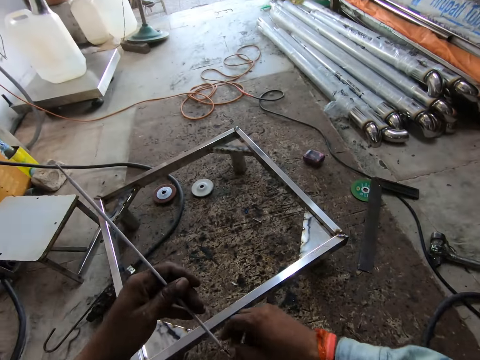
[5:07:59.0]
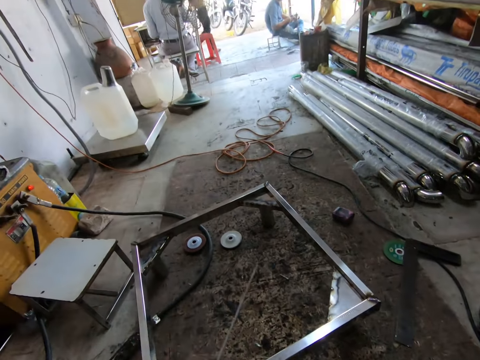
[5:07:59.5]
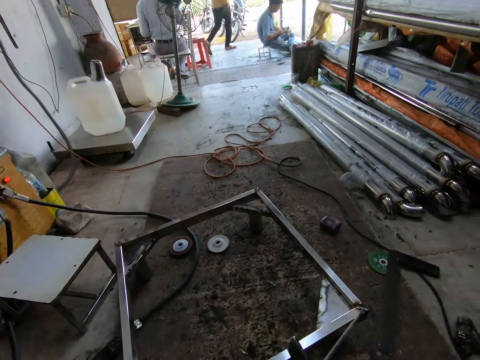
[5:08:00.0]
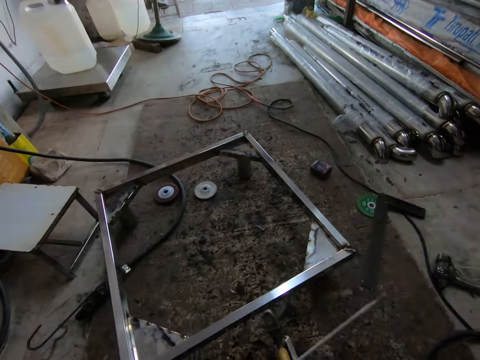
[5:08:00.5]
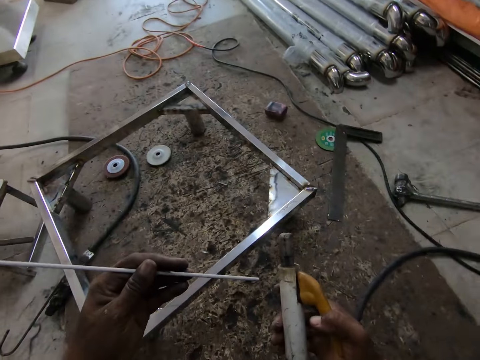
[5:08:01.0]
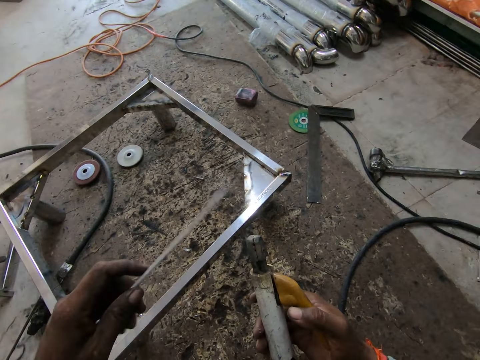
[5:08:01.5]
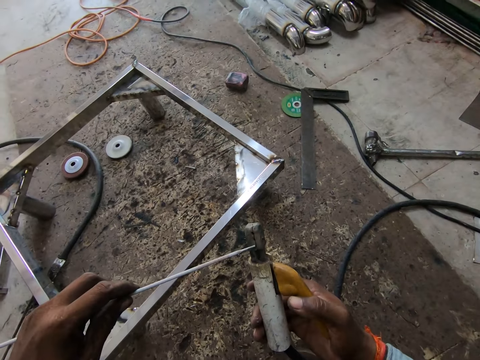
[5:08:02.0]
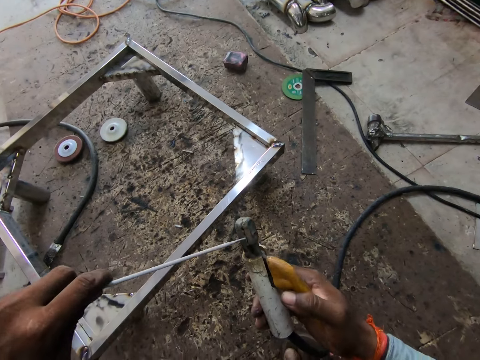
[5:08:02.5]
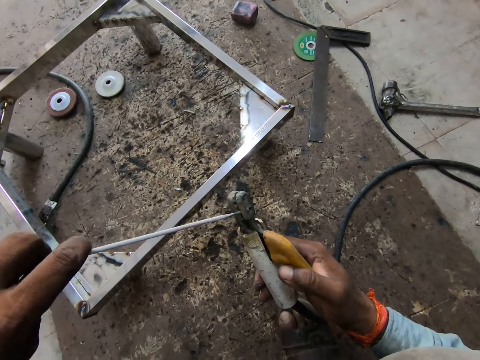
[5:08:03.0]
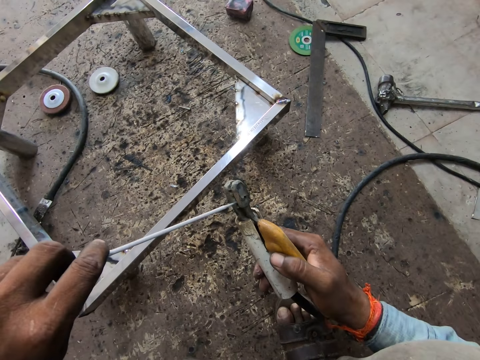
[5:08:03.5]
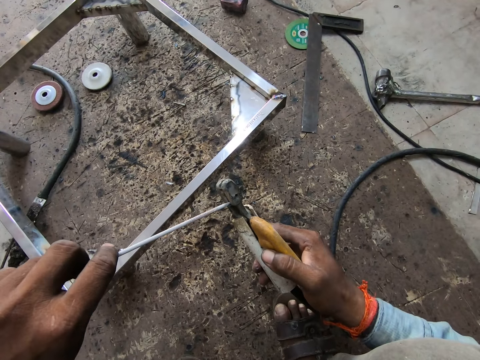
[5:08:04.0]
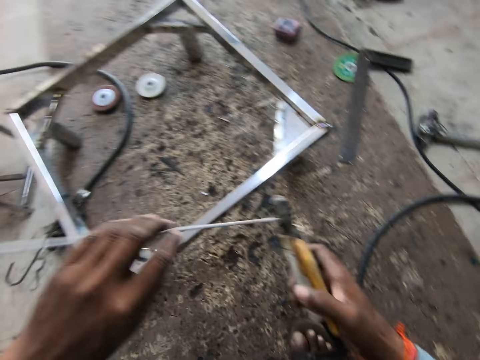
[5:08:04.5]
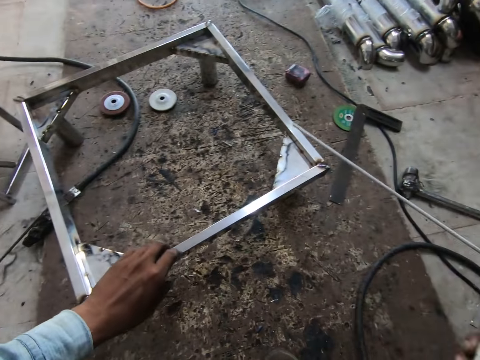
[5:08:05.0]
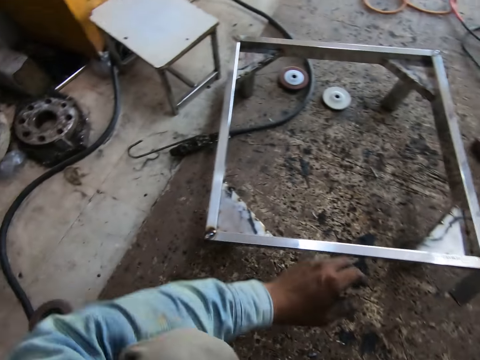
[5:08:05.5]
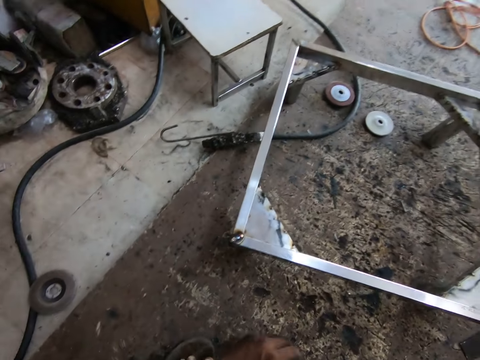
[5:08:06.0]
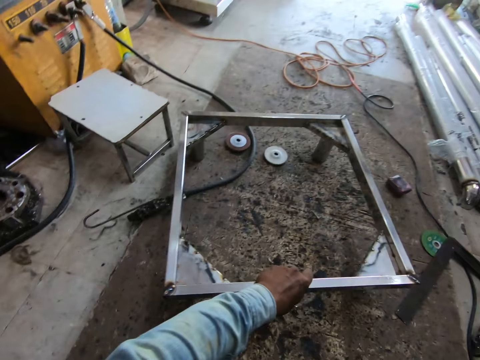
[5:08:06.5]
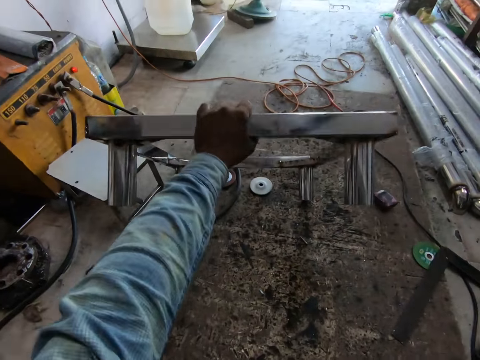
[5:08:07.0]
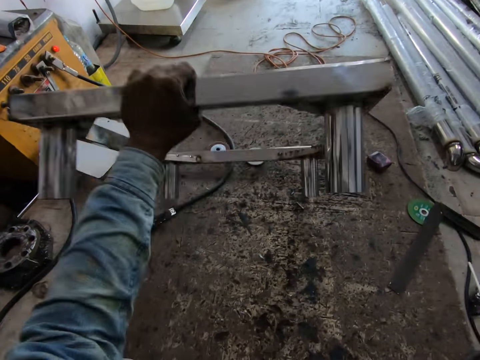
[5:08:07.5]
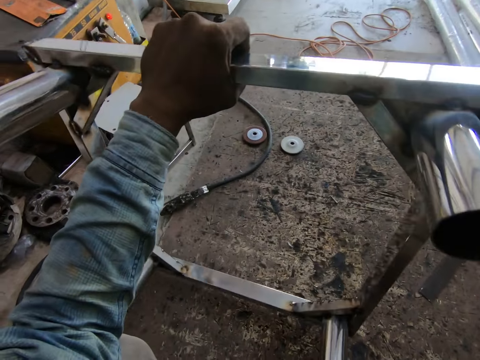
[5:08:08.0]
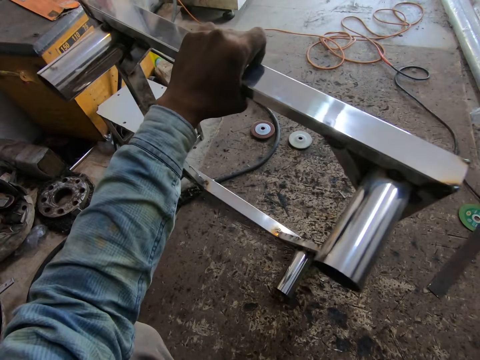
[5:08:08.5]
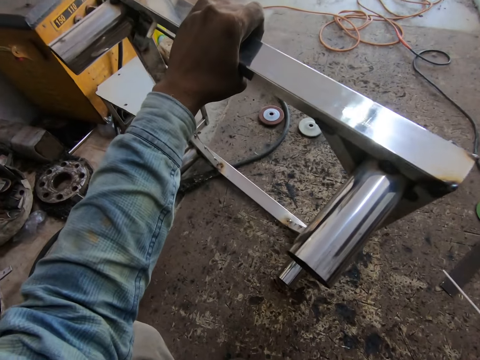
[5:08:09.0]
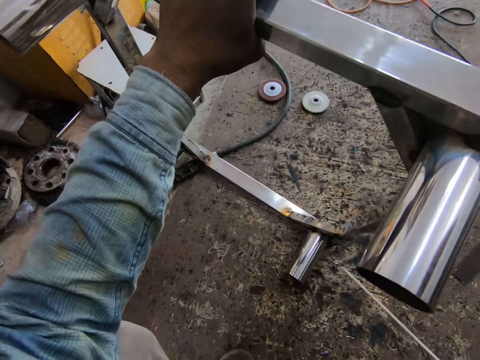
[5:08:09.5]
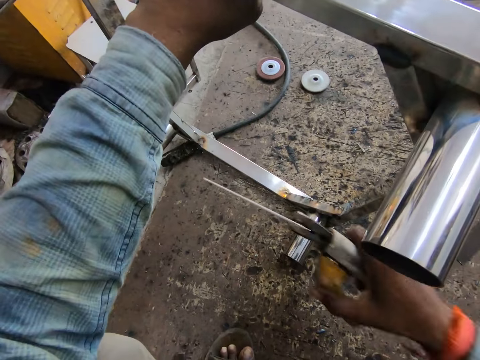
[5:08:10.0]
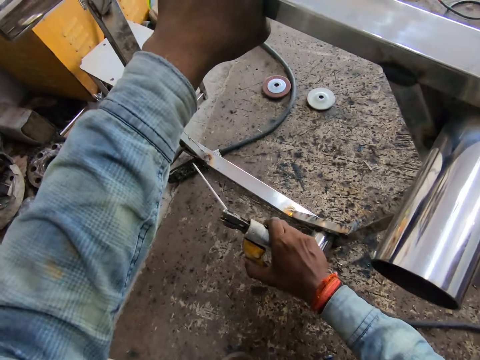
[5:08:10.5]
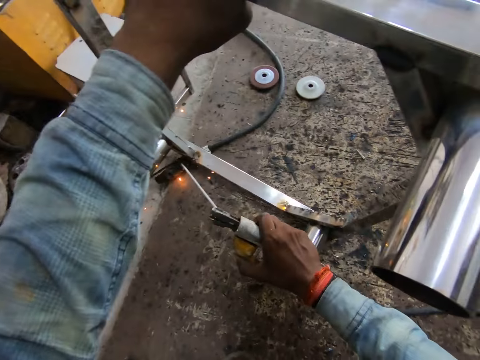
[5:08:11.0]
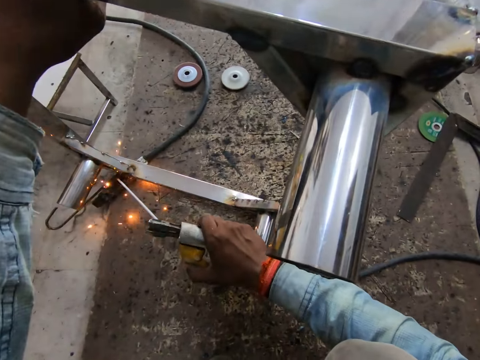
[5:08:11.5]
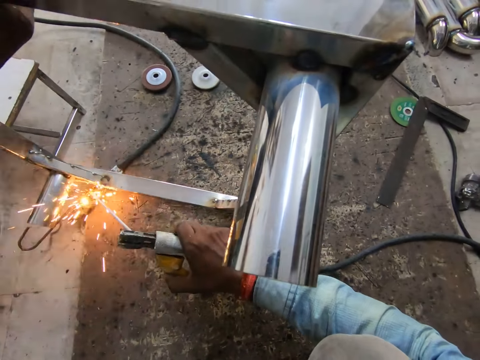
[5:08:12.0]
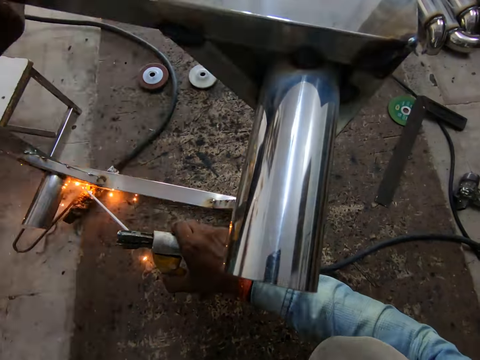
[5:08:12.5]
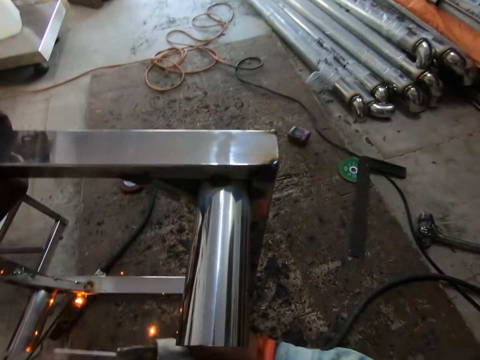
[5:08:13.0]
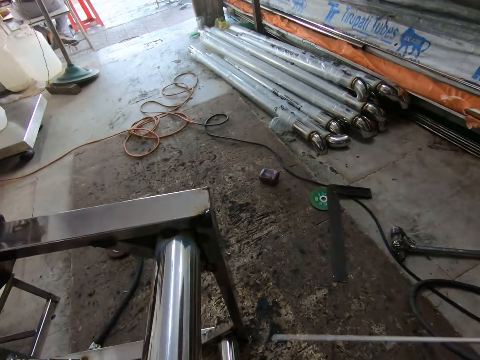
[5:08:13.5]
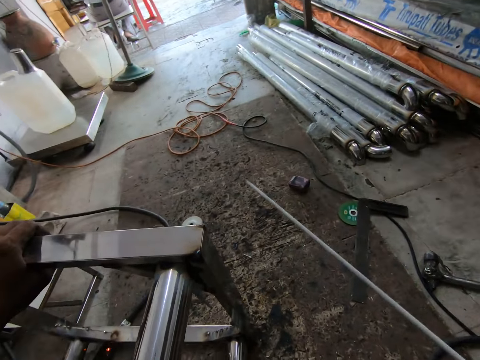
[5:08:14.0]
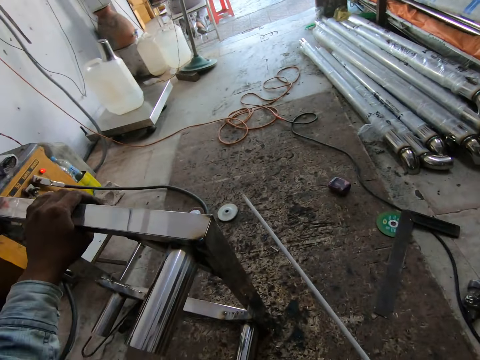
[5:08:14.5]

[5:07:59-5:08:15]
The camera wearer passes the electrode from his right hand to his left hand. He attaches the electrode in his left hand to the electrode holder in his right hand. He turns the table. He holds the table frame on the work surface in an upright position with his left hand. He welds the table frame in his left hand with the electrode holder in his right hand.

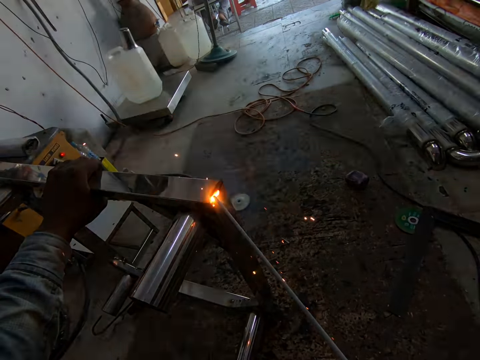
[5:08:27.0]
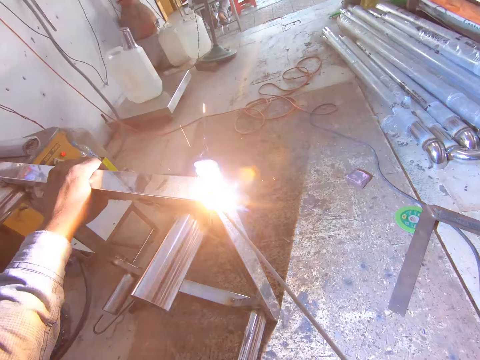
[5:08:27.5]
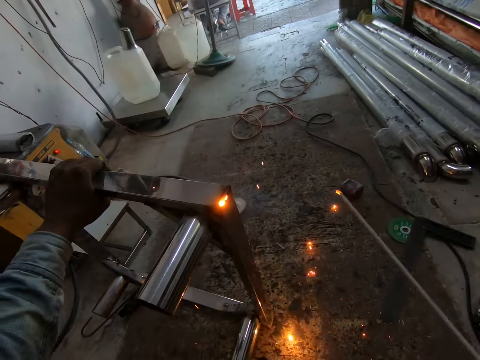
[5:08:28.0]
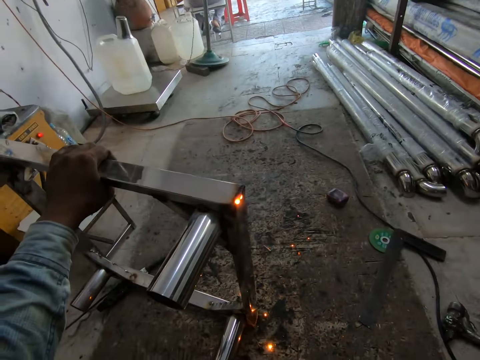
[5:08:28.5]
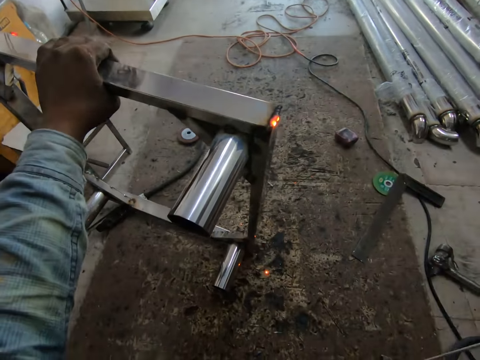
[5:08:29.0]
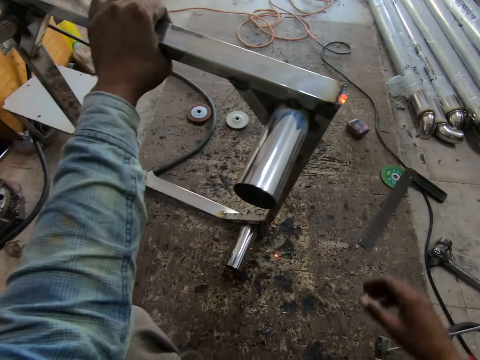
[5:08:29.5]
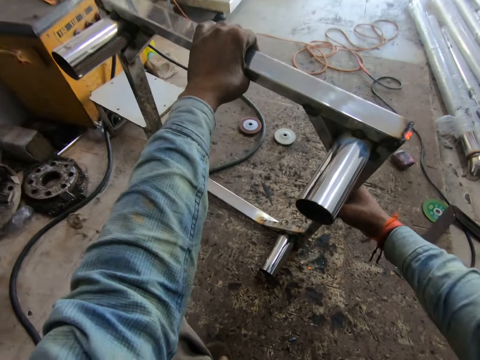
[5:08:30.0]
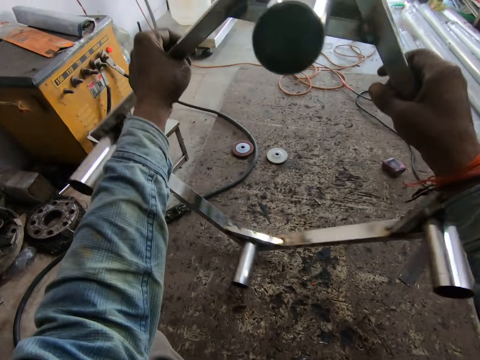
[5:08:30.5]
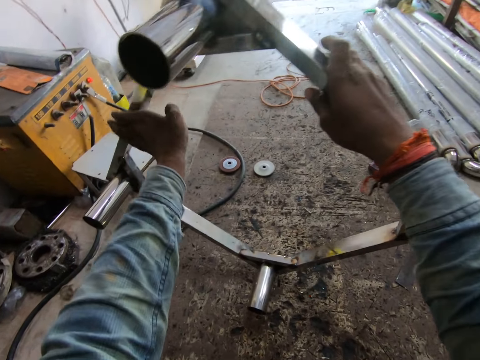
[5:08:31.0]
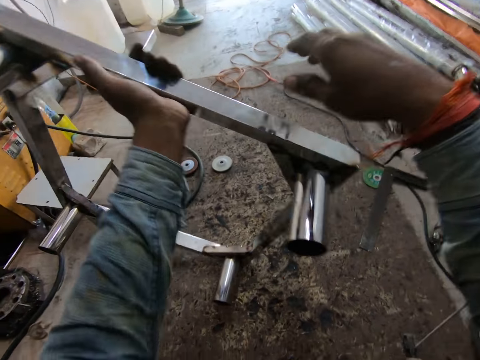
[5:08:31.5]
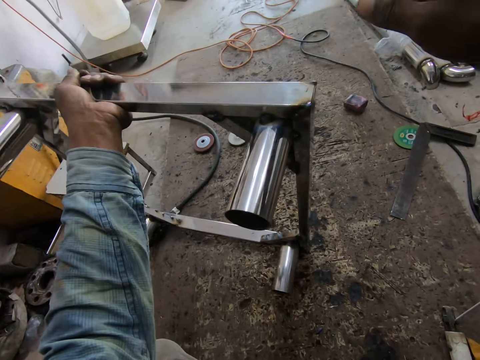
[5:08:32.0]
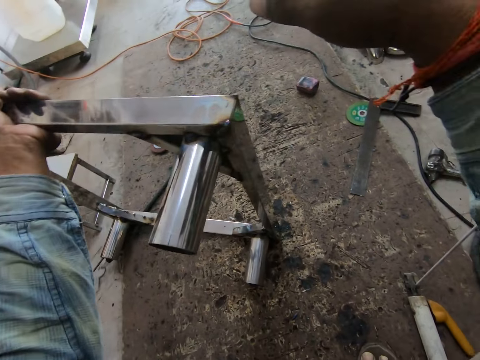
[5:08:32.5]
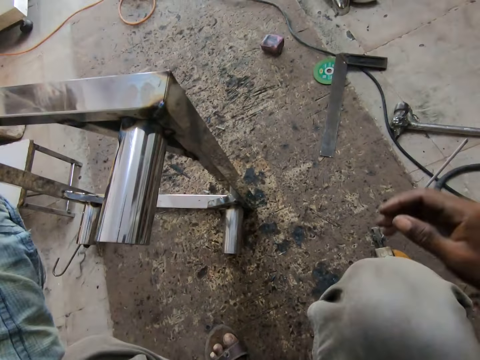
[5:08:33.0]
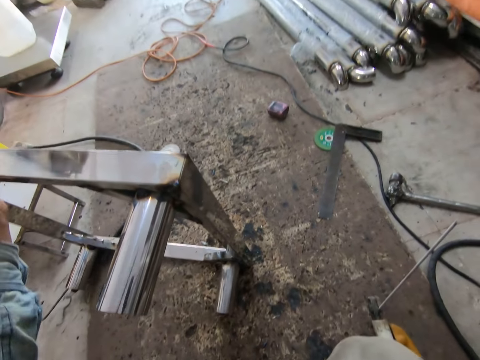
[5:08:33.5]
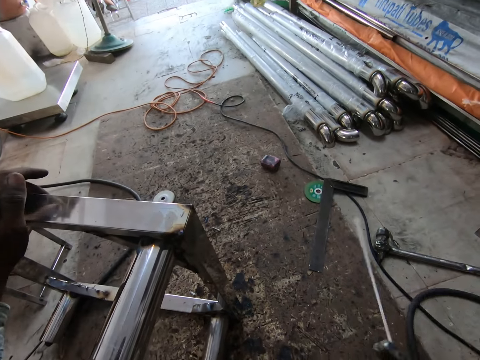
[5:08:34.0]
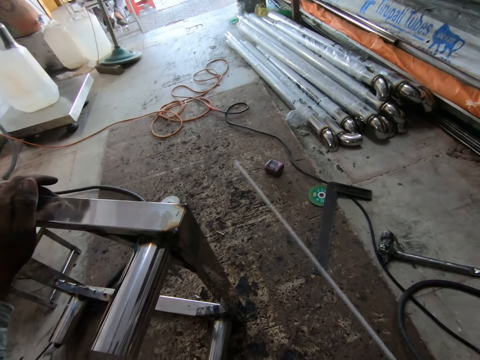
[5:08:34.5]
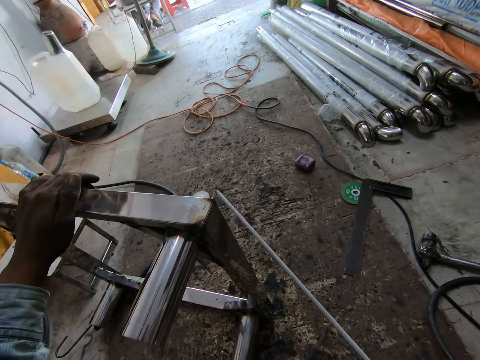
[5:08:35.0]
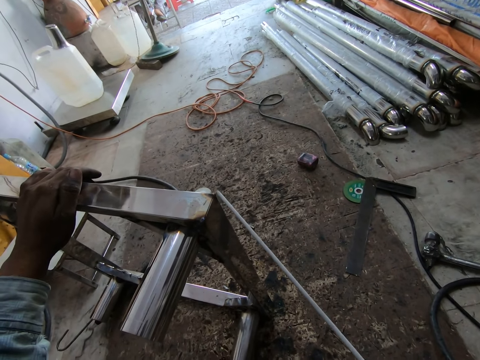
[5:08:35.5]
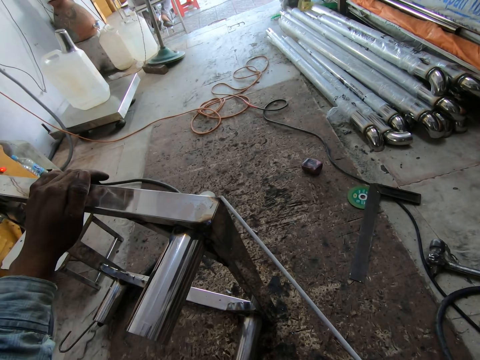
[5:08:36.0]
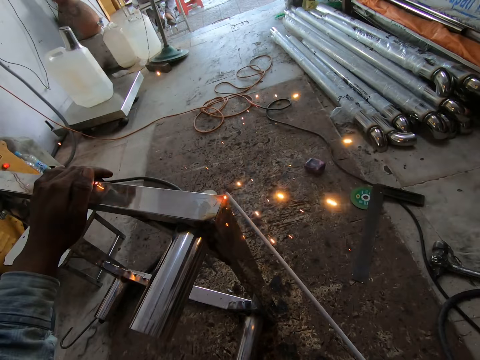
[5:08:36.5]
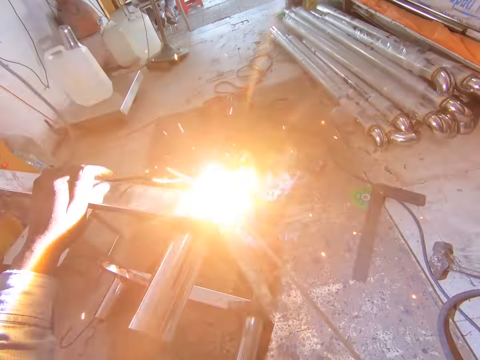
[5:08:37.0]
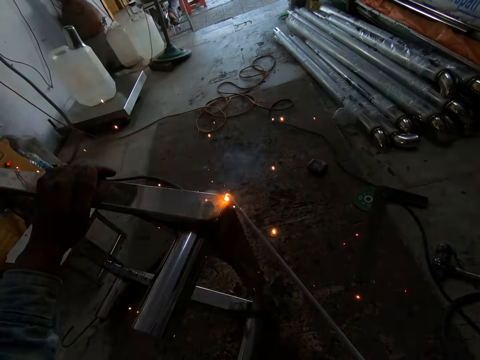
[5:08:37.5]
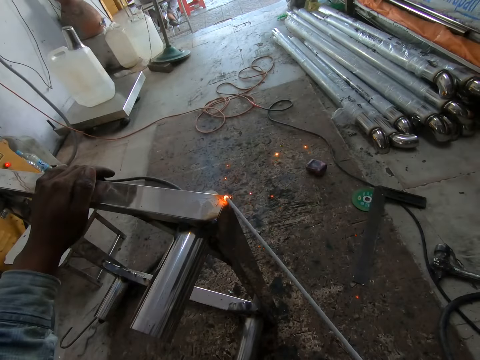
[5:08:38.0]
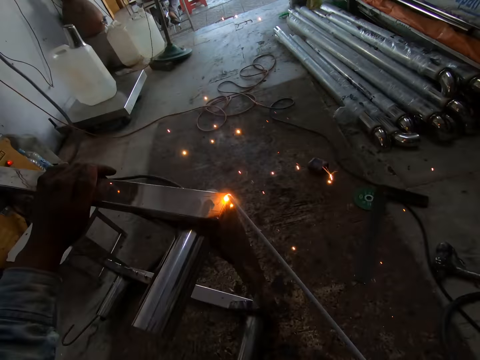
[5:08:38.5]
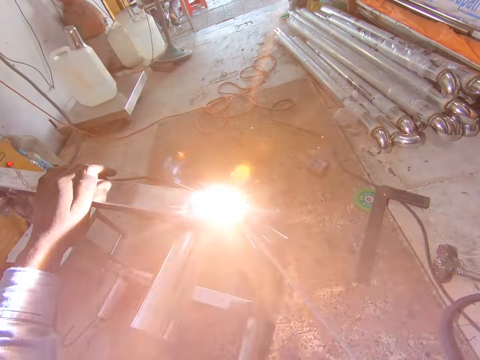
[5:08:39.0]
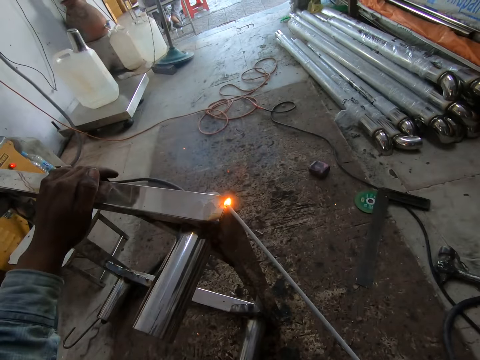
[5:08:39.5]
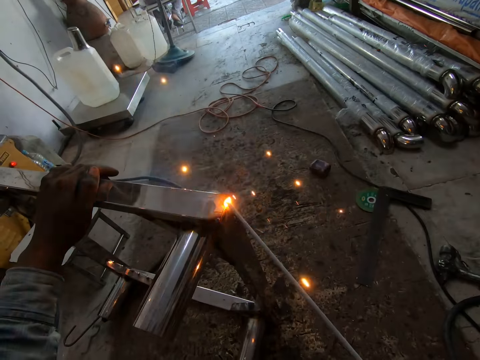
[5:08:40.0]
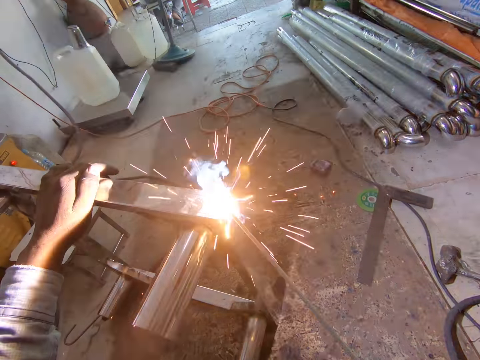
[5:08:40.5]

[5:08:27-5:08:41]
The camera wearer drops a welding torch on the ground with his right hand. He turns a metal stand with his hands. He picks up the welding torch from the floor with his right hand. He welds the metal stand with the welding torch in his right hand.
